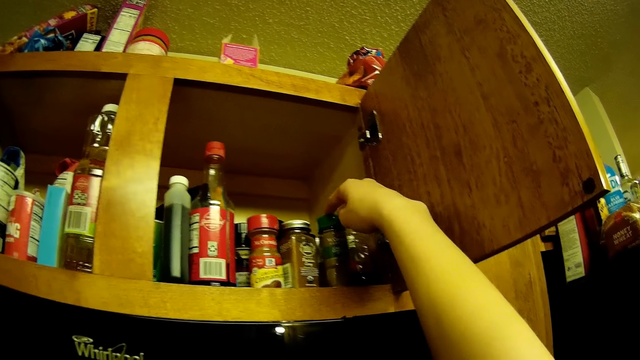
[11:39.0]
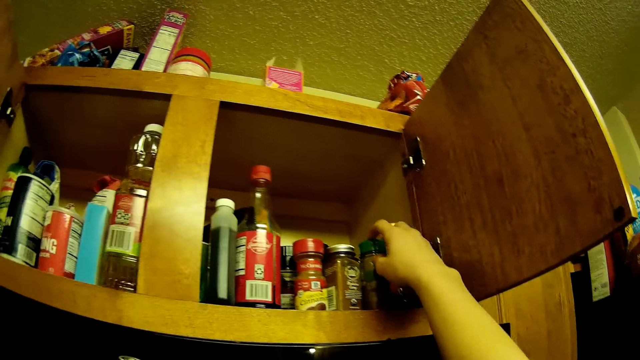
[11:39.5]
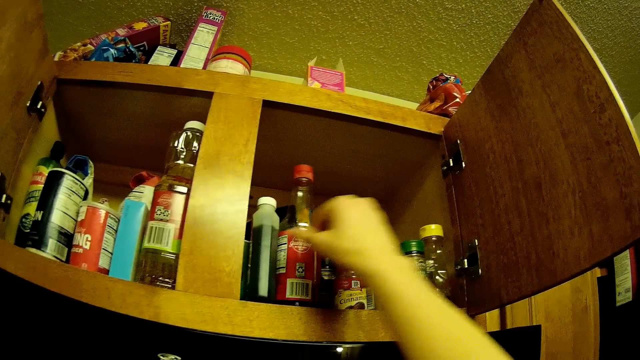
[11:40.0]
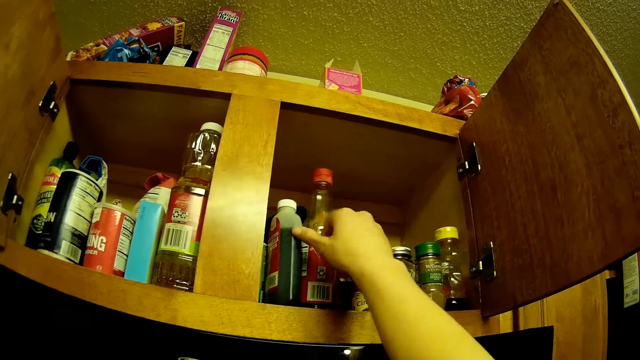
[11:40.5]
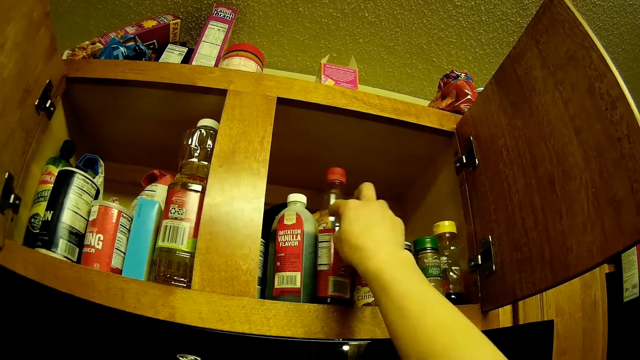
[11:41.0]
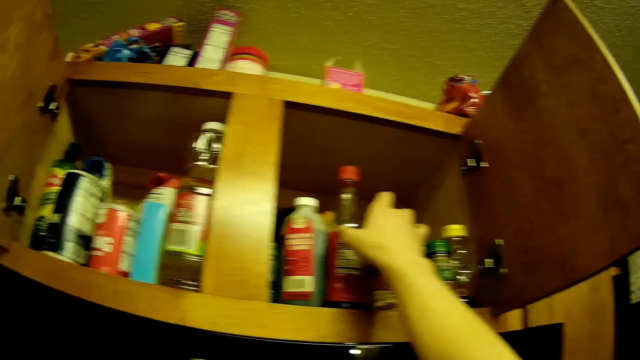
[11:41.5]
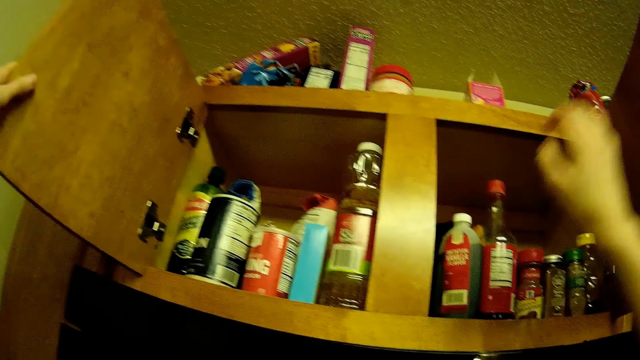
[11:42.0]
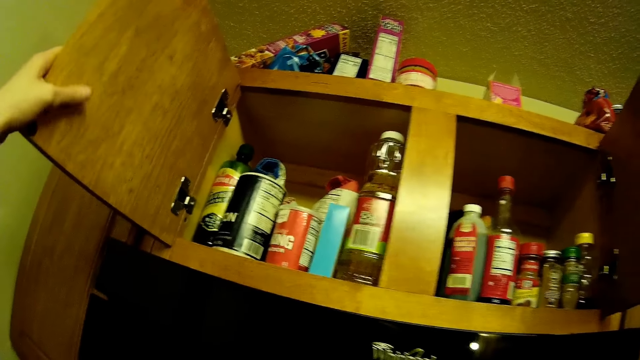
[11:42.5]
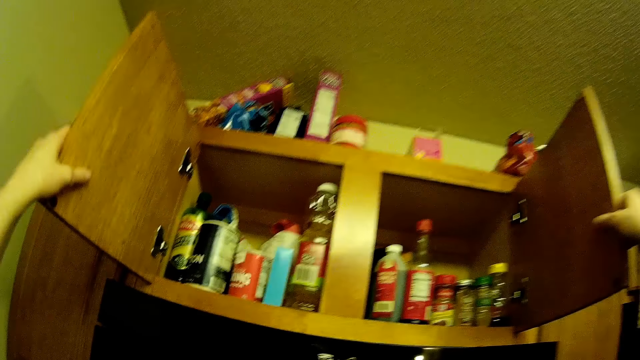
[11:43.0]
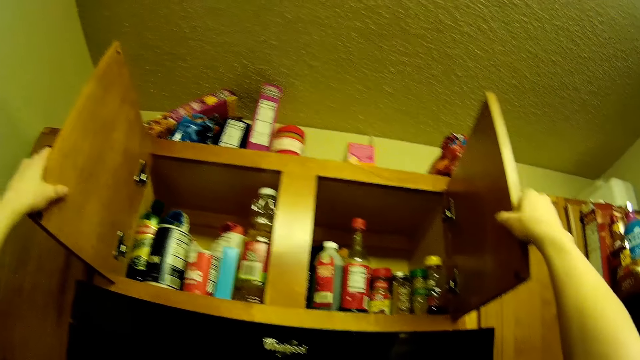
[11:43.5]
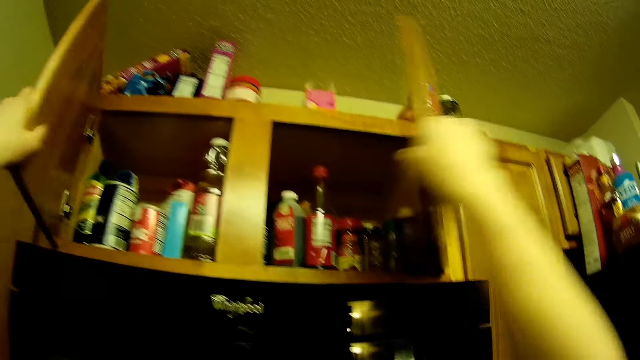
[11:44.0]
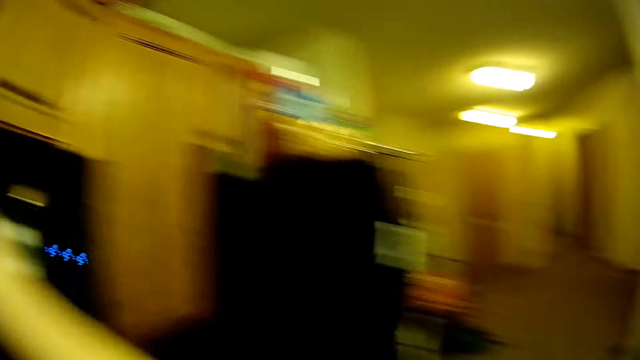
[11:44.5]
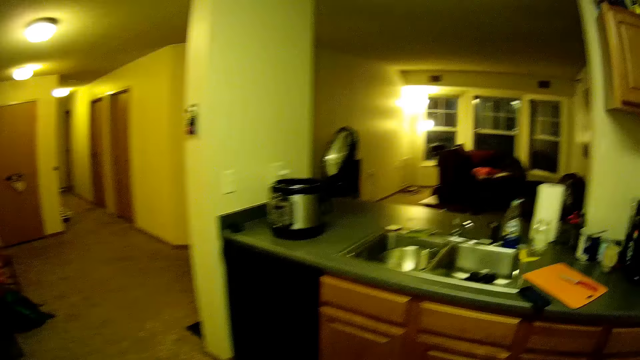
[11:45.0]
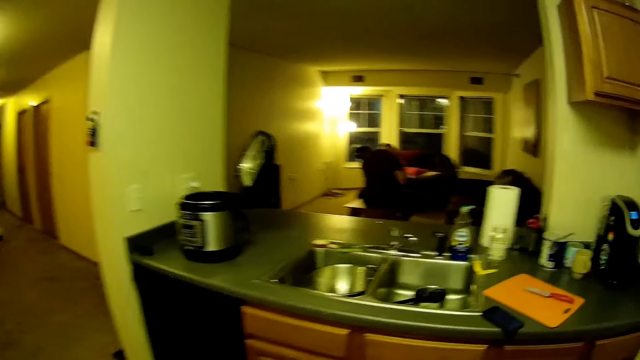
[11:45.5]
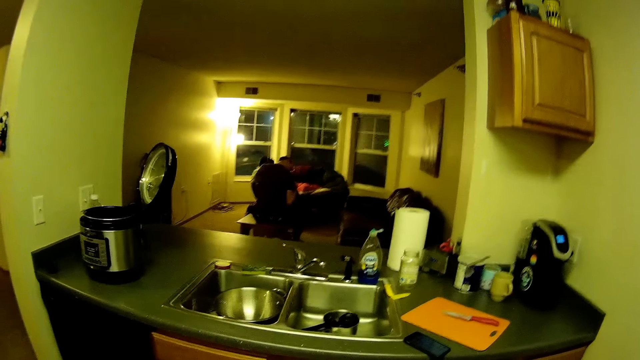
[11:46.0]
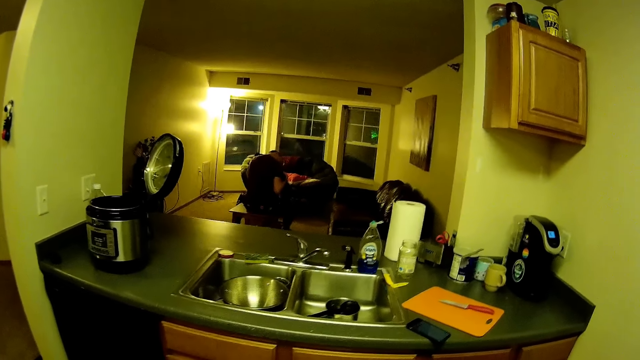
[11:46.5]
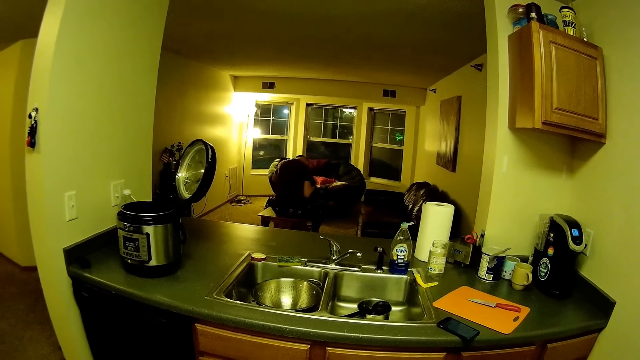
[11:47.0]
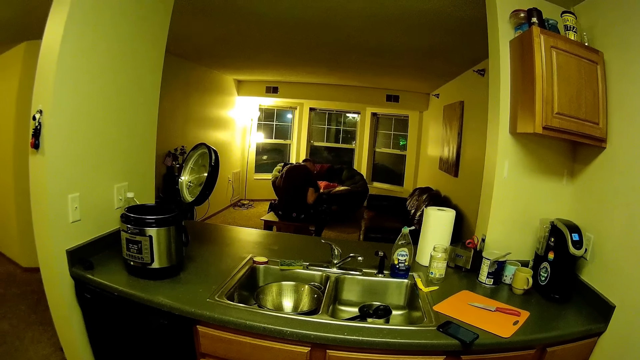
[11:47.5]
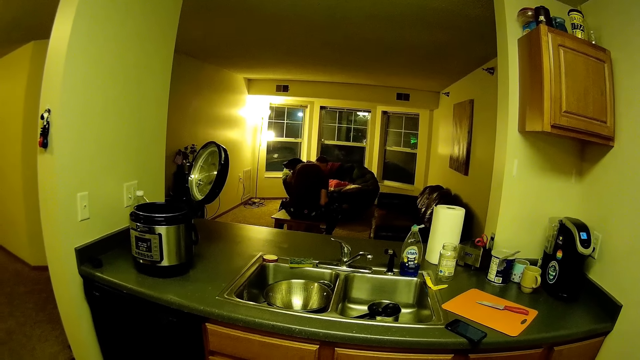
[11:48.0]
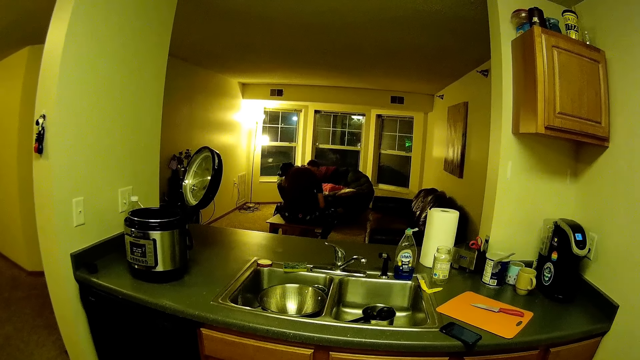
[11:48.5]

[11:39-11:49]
The camera wearer adjusts some bottles in the cabinet with her right hand. She touches the spice bottle in the cabinet. She closes the cabinet with both hands. A man plays with the dog in a sitting room.

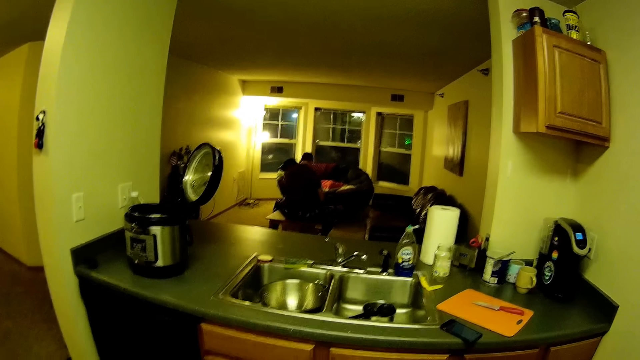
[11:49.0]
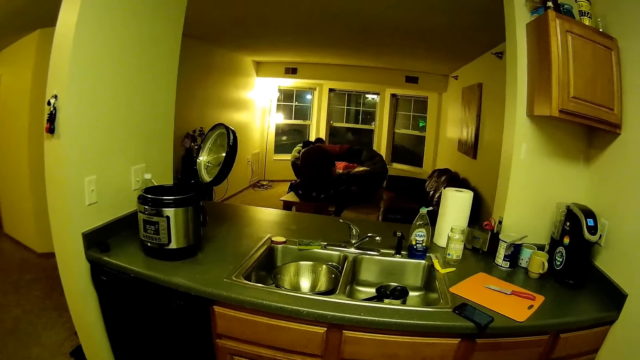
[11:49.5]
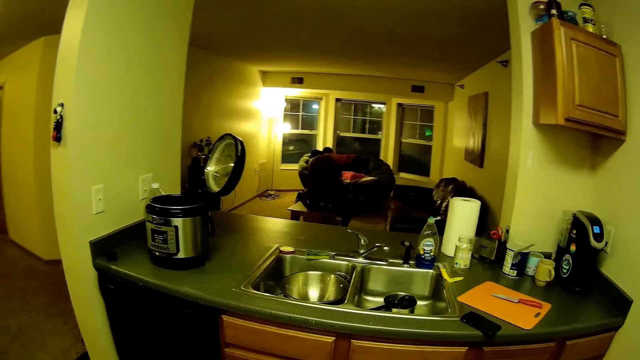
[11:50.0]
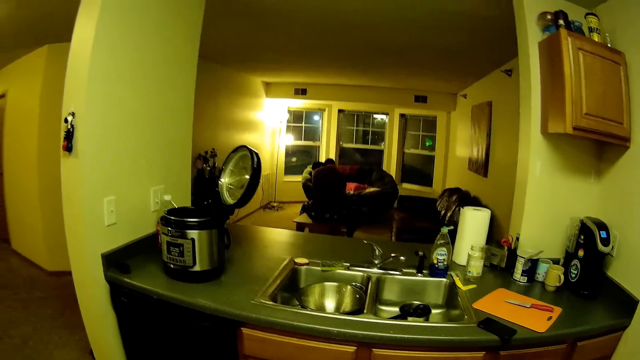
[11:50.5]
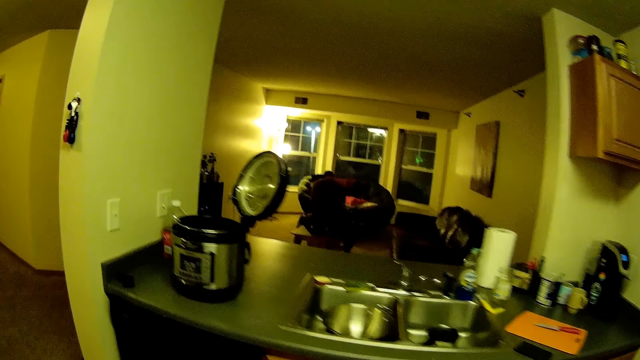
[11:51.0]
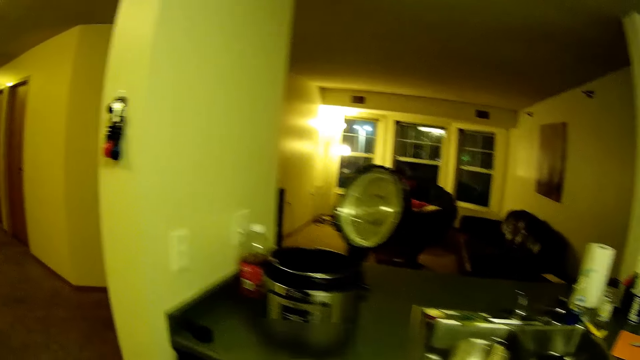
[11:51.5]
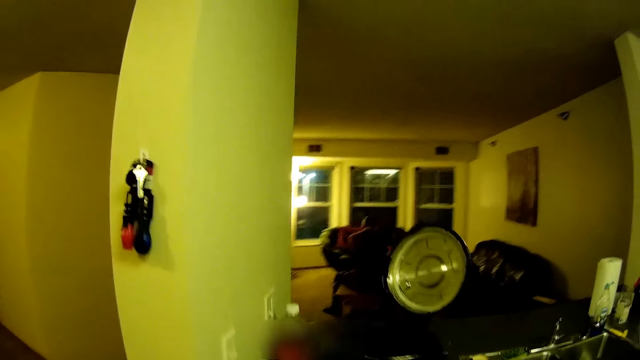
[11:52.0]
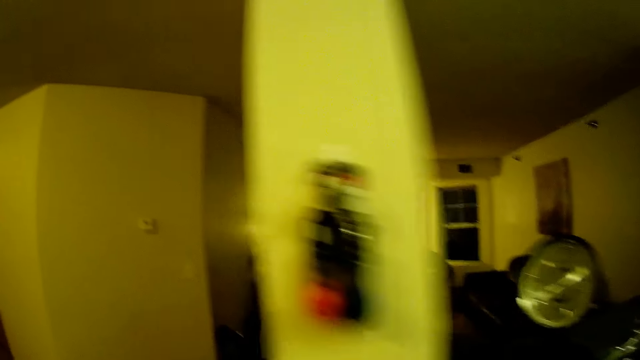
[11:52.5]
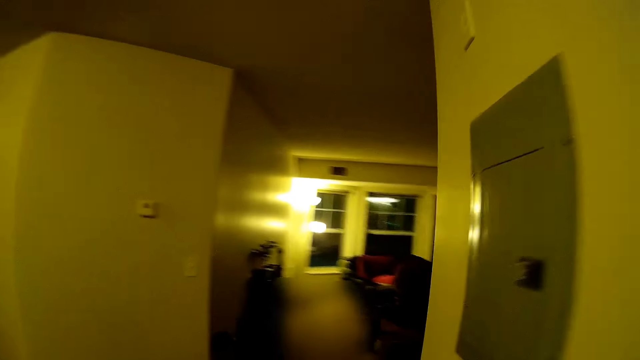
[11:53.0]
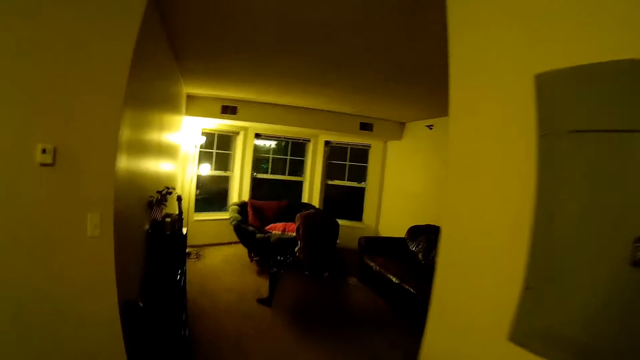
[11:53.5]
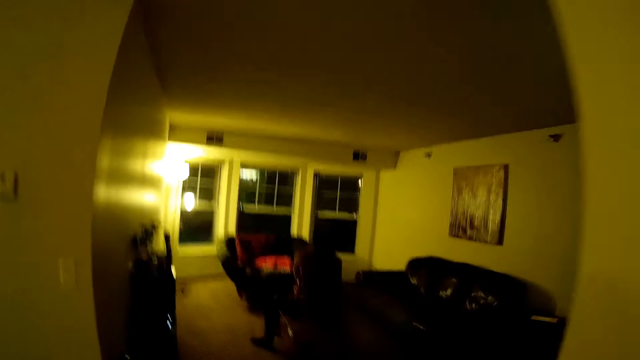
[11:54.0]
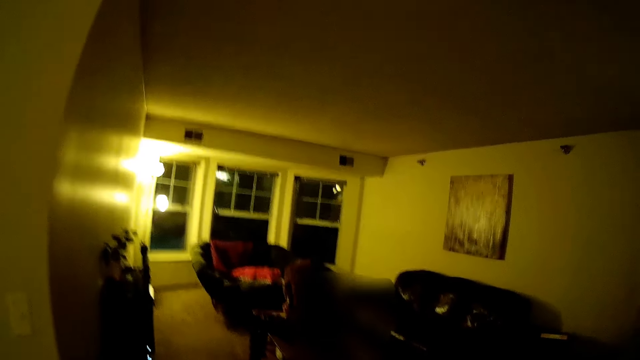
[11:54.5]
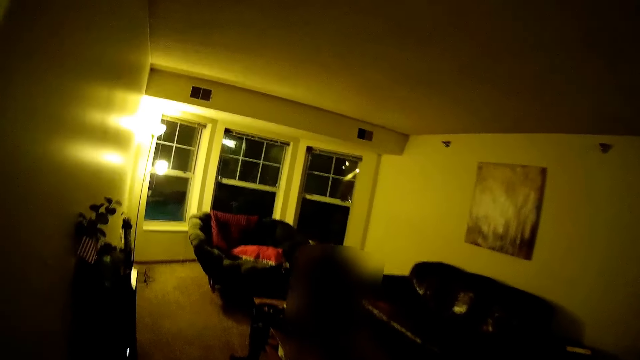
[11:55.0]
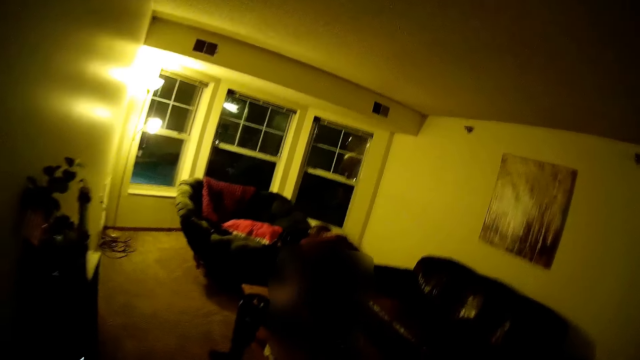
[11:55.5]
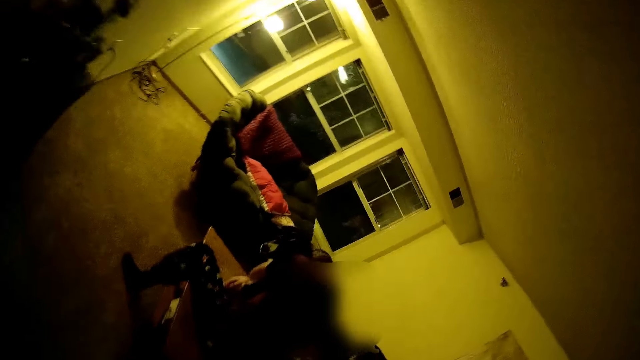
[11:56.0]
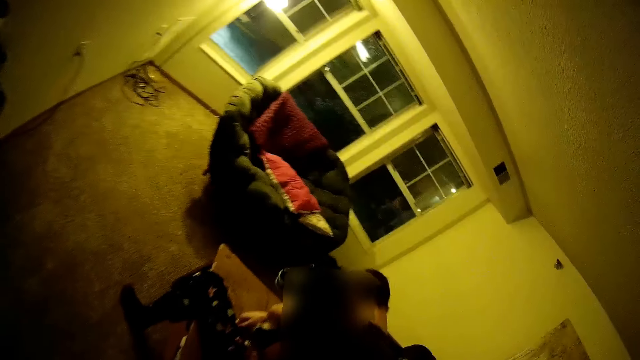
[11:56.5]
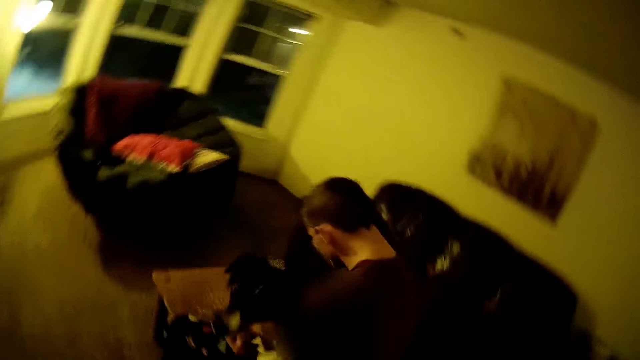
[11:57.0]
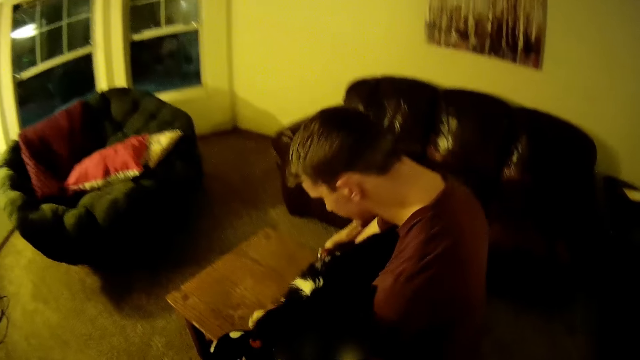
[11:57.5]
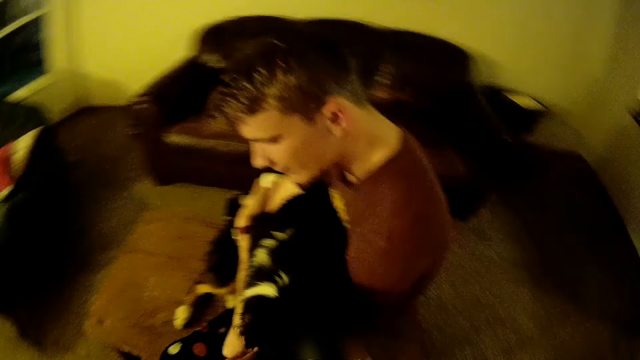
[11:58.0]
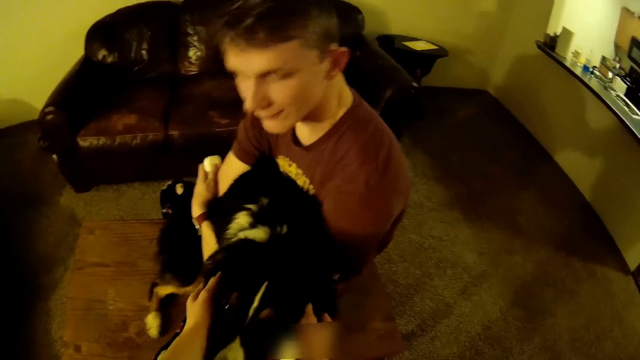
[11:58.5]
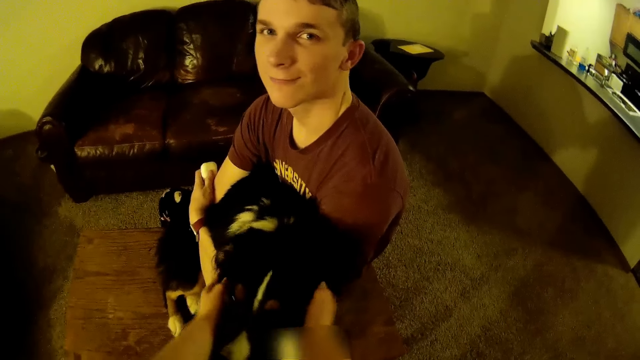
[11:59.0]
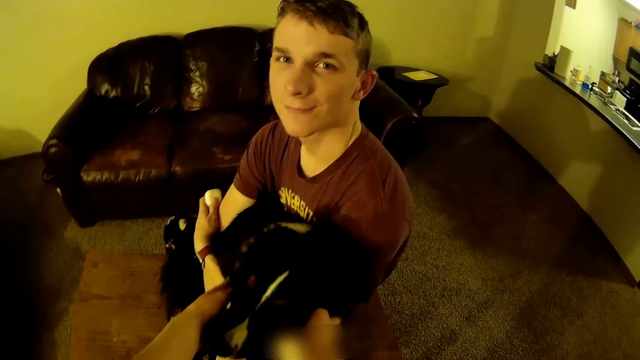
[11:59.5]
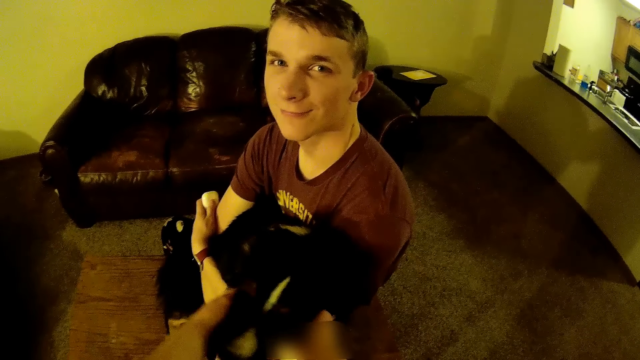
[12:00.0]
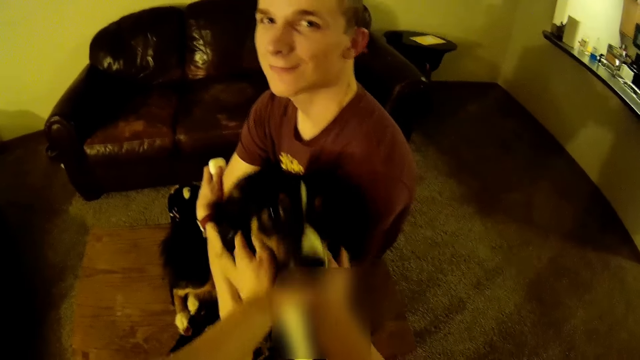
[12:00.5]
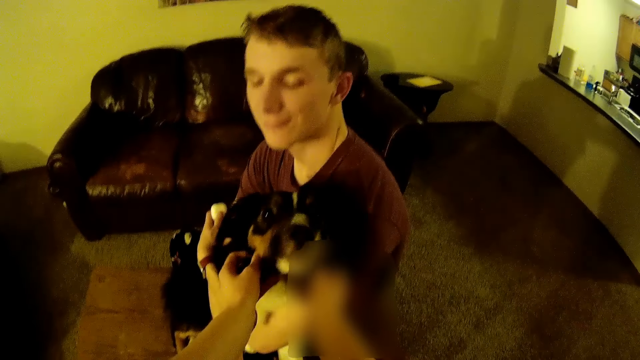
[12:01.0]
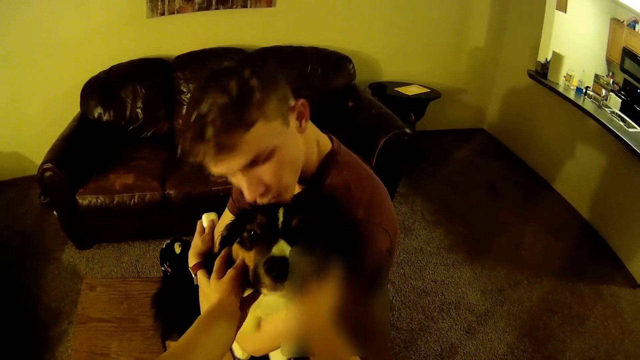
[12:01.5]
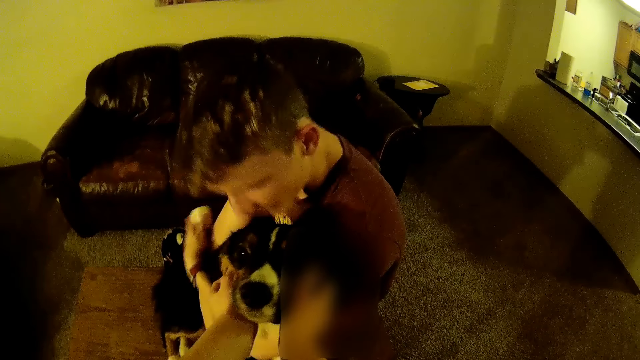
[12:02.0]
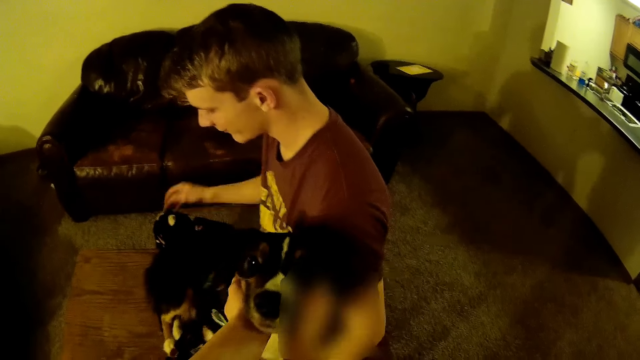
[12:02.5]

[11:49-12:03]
The camera wearer walks a few steps to the sitting room. They play with the dog. A man looks at the camera wearer. The camera wearer interacts with the man. They touch the dog.
